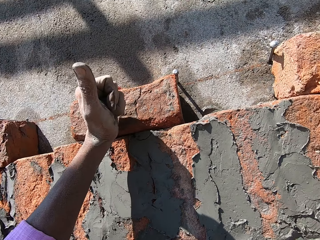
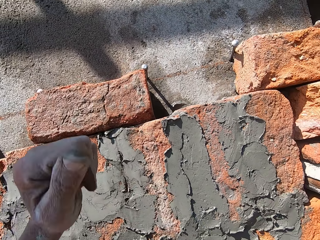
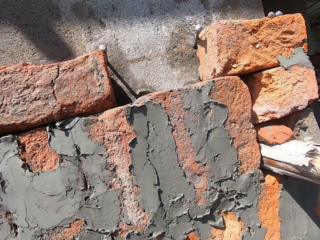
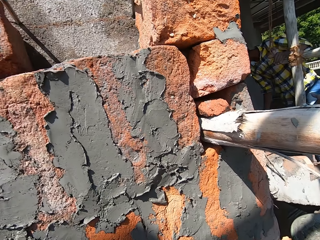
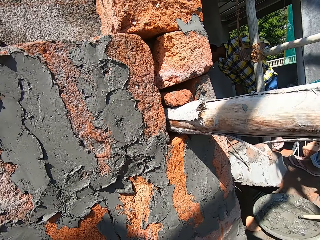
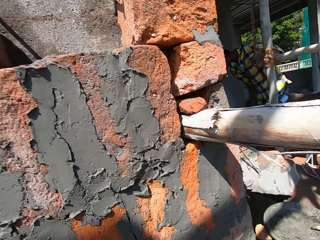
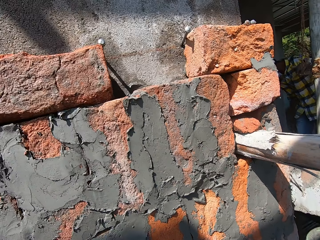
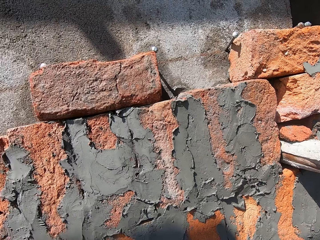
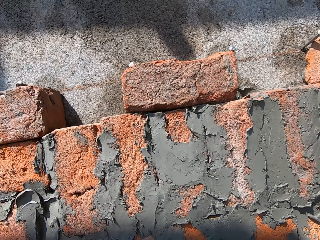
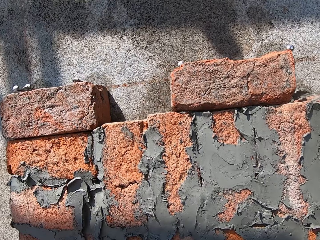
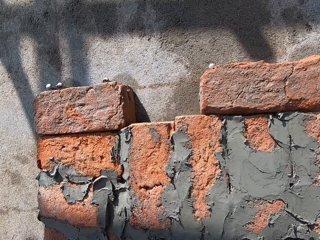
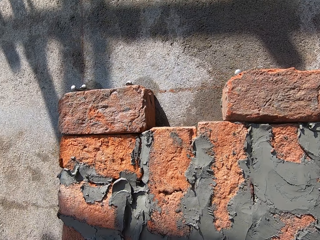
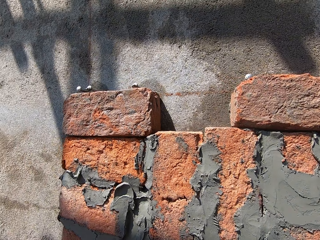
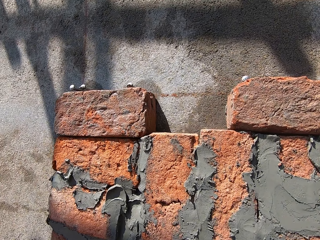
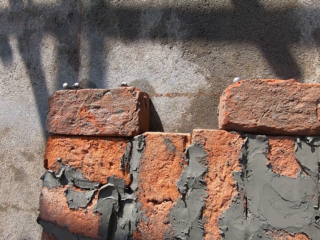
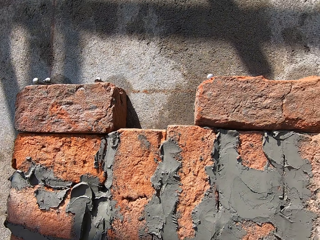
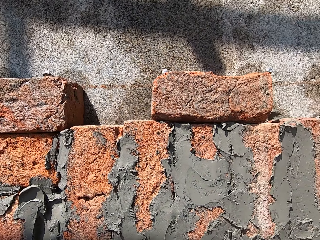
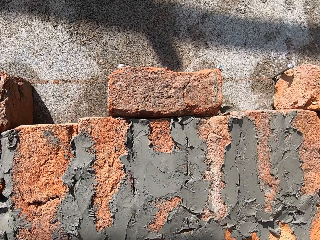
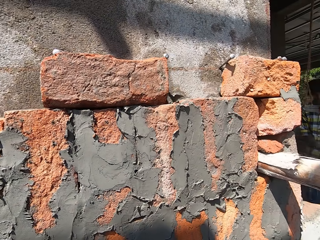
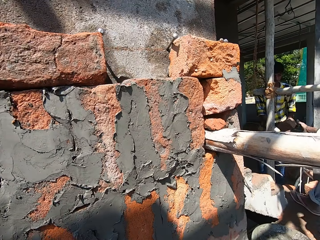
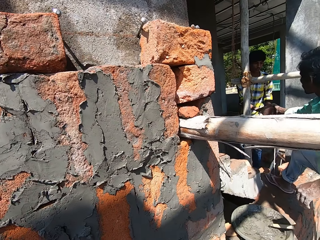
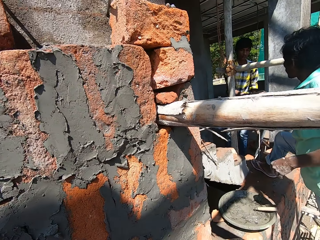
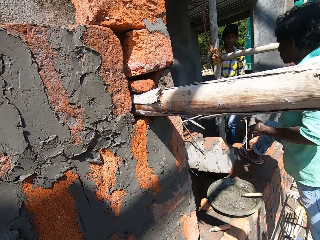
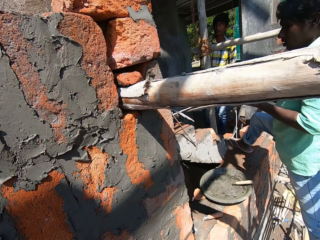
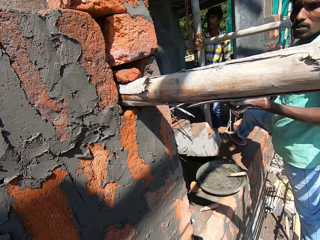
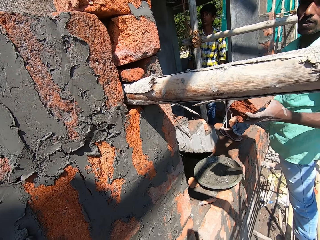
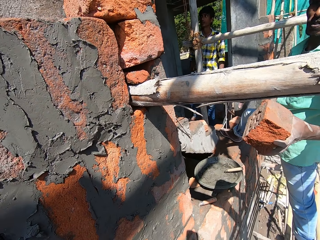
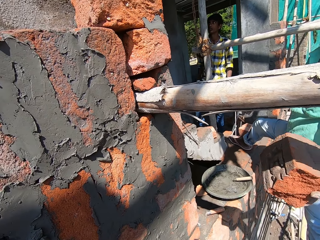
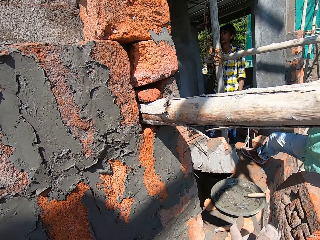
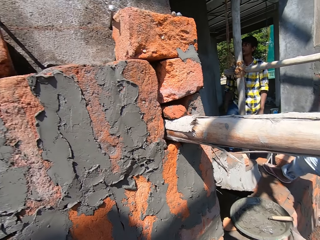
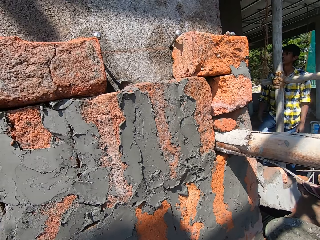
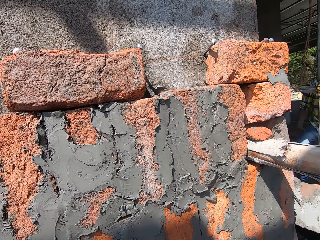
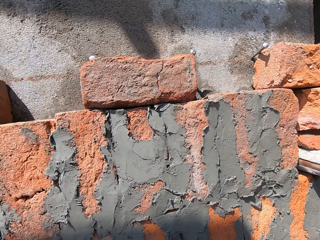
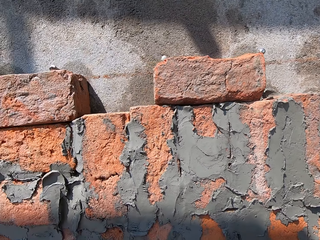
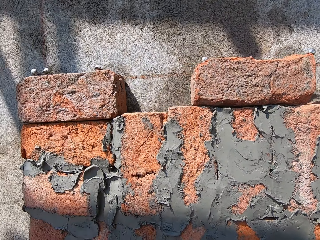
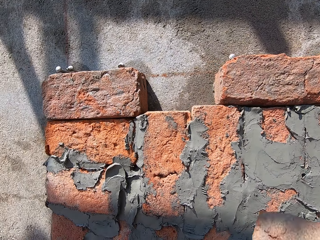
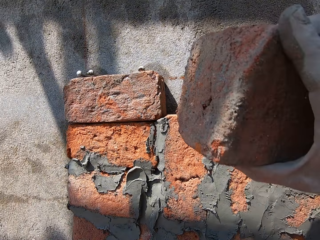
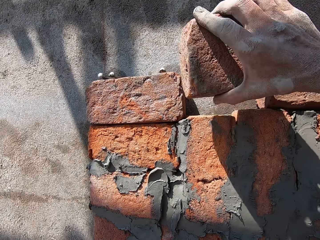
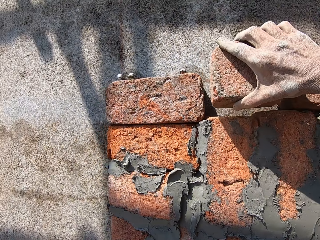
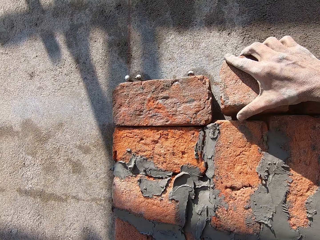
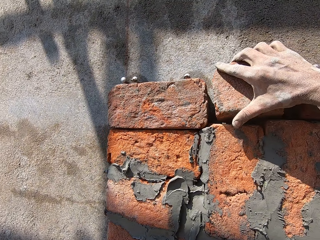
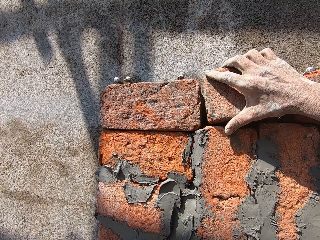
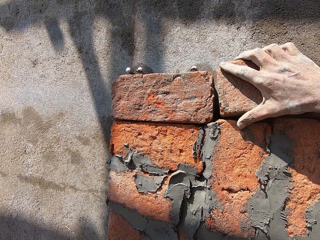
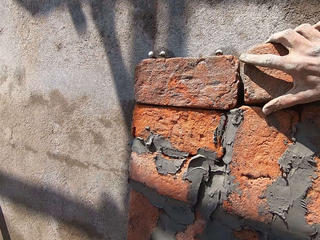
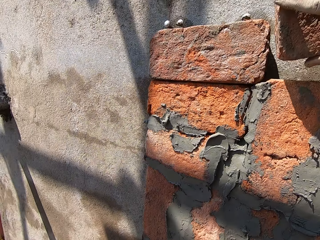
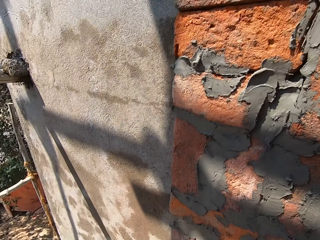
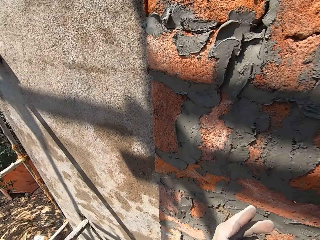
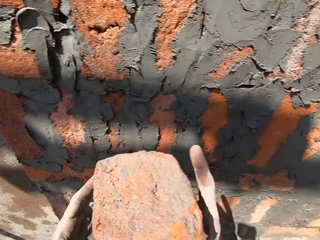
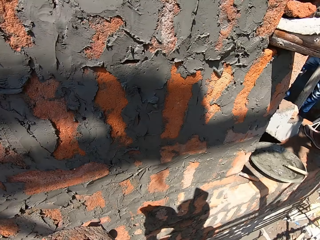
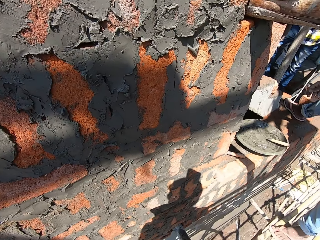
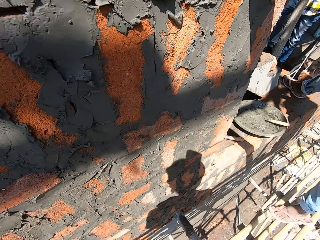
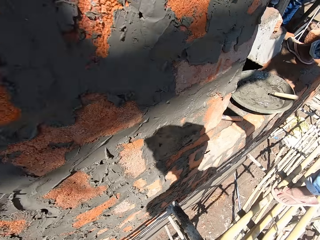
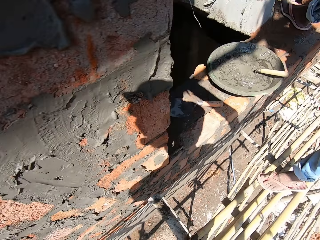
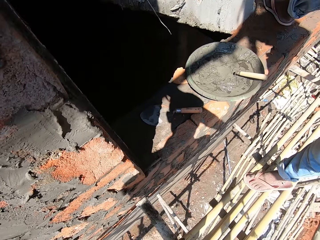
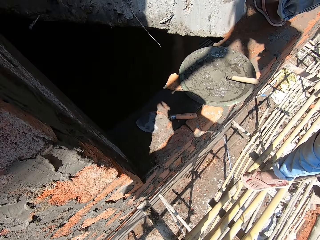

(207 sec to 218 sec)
A man gives the camera wearer a brick. The man stretches a fabric. The camera wearer puts the brick on the wall. They hold the fabric.

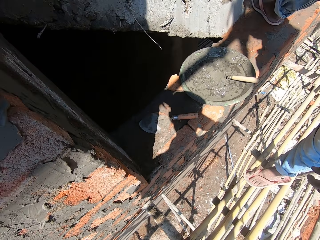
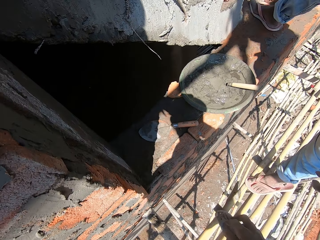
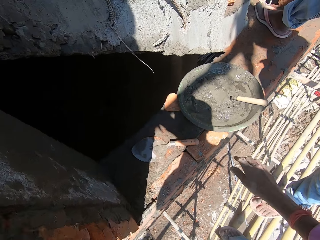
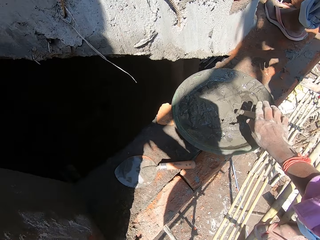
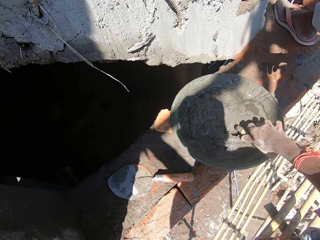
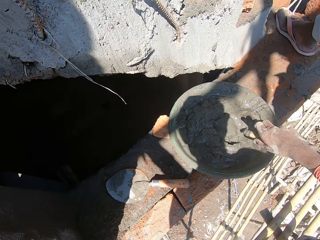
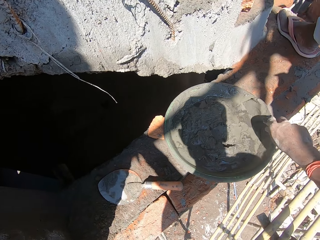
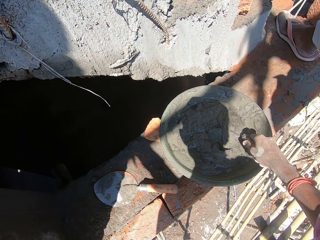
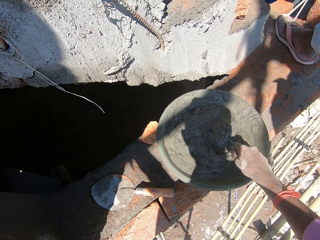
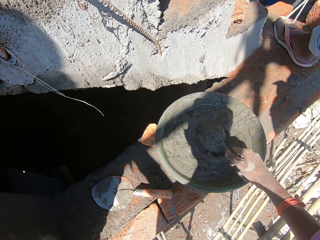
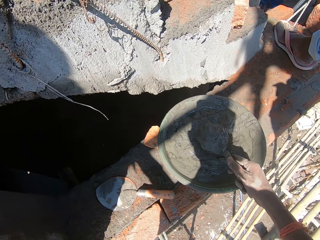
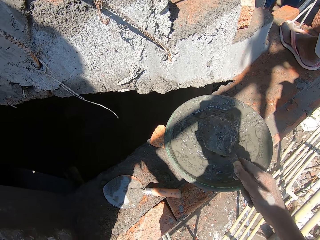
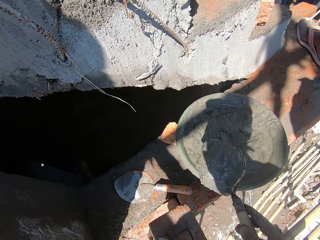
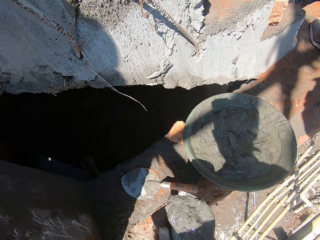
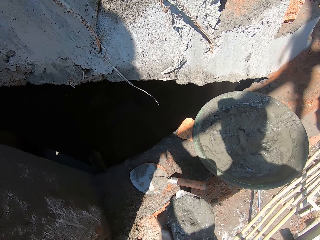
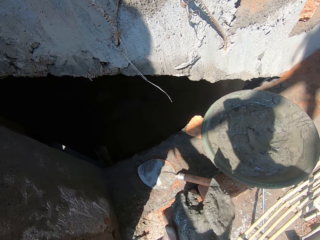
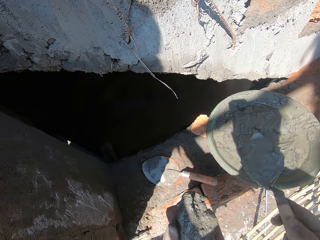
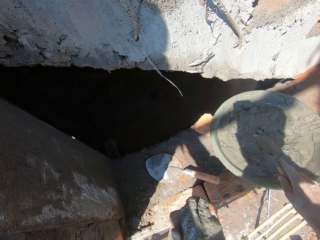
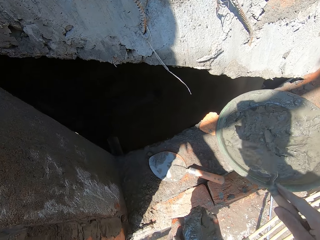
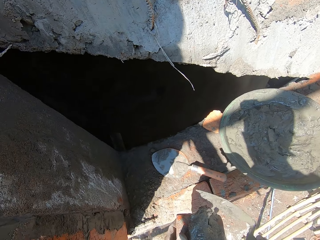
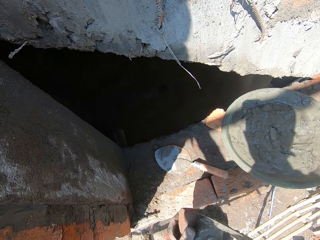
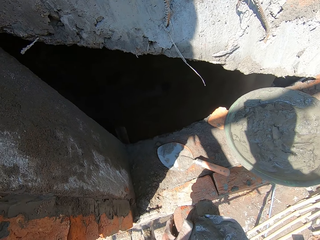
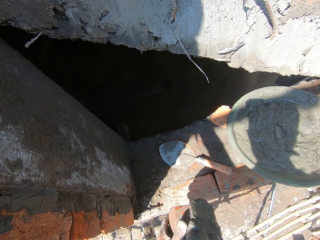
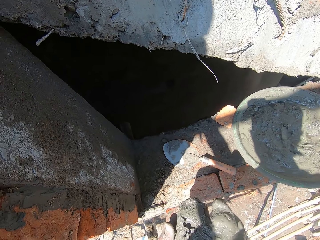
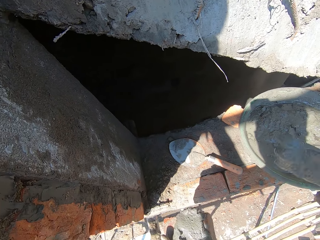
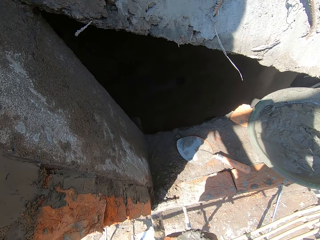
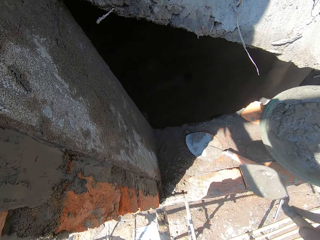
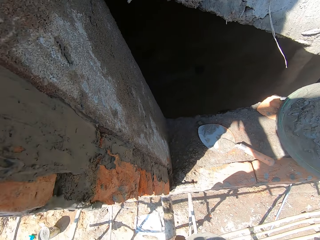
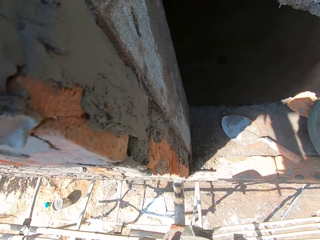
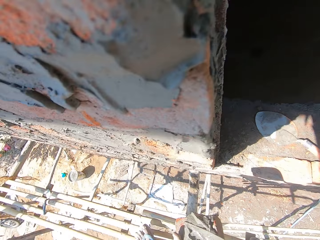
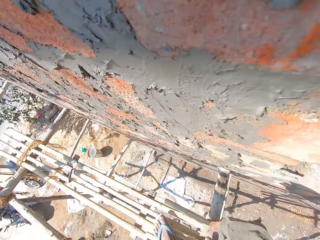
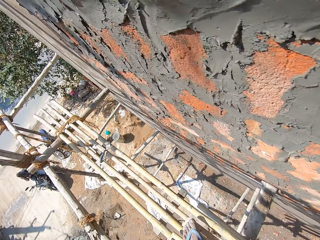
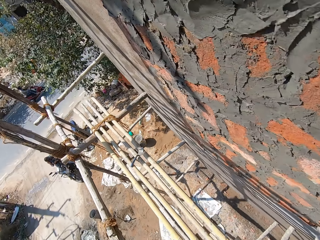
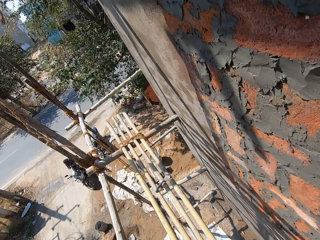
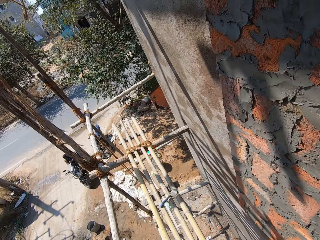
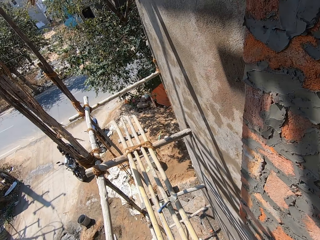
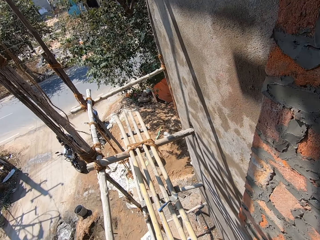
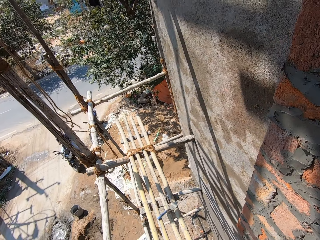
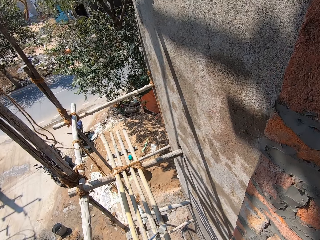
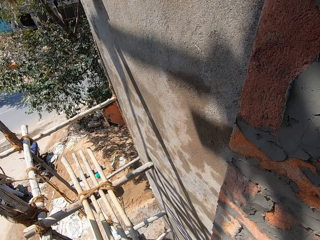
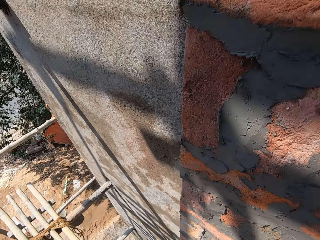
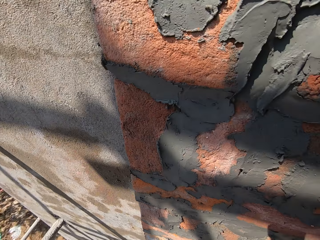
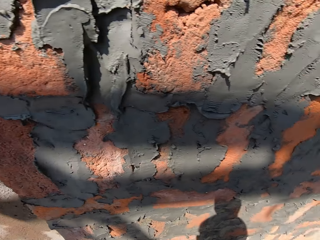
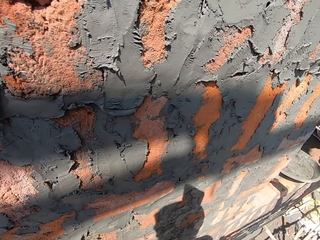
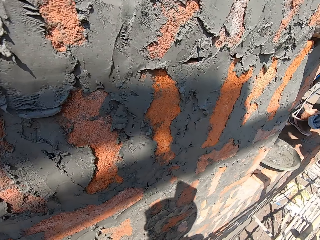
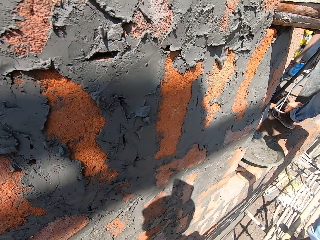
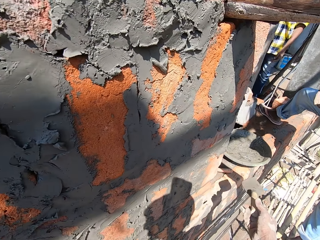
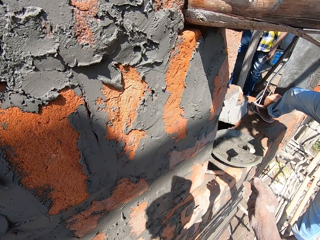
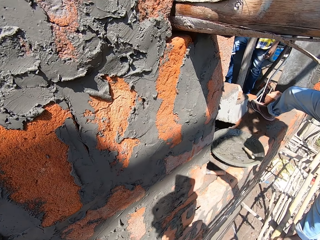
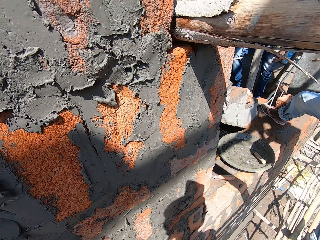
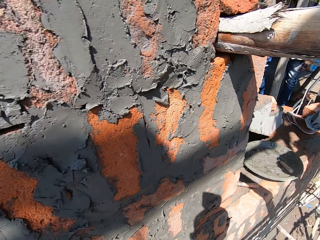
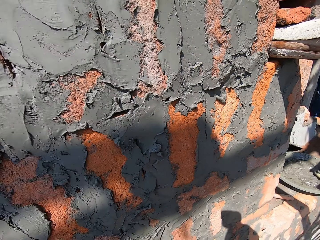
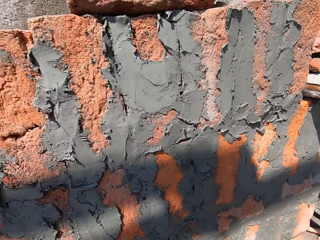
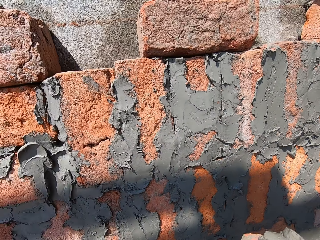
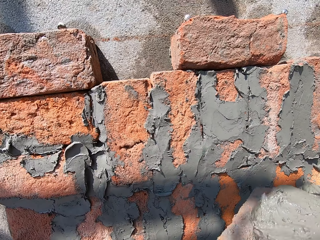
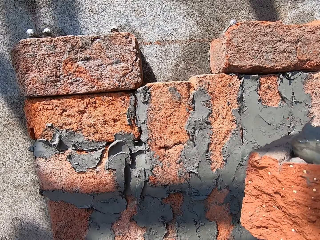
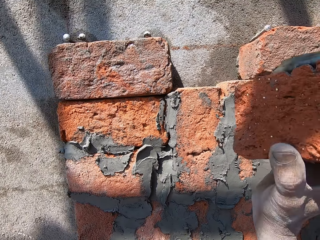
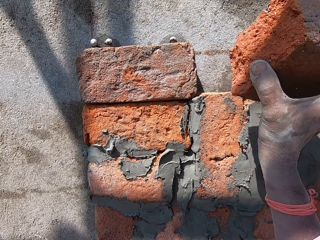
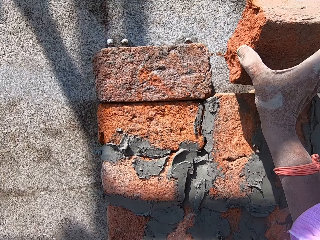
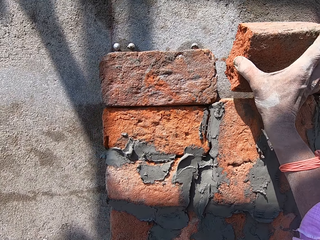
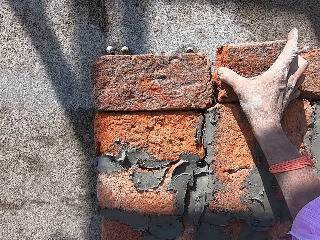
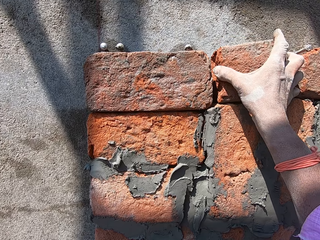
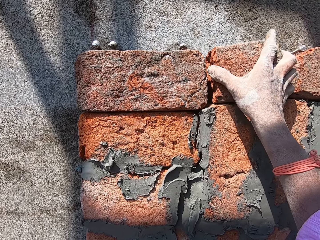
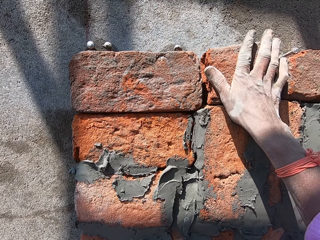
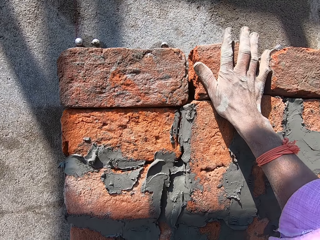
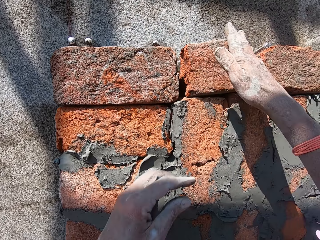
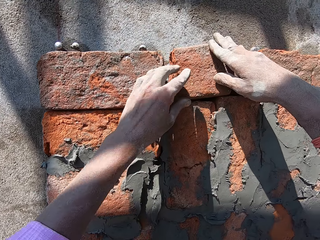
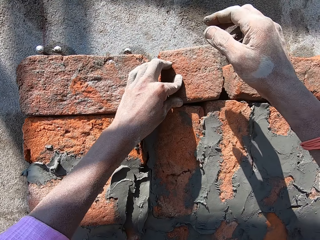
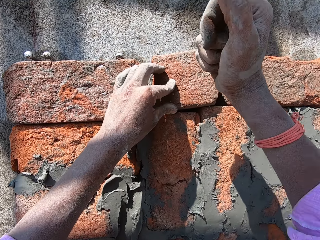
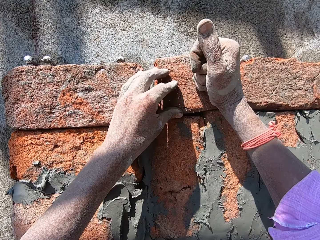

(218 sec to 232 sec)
The camera wearer takes a hand trowel. They scoop concrete mix or cement with the hand trowel. They put the concrete mix on a brick or fabric. They drop the cement on the basin. They adjust the cement on the fabric with the hand trowel. They walk forward. They throw the hand trowel on the cement basin. They attach the fabric to the wall. They put the brick on the wall.
